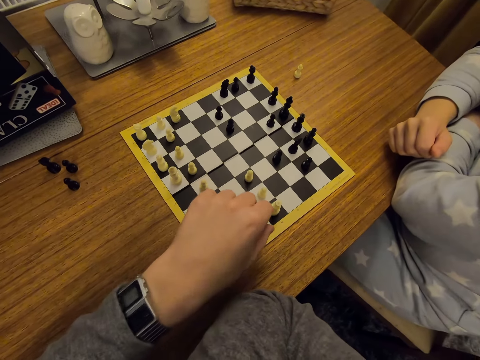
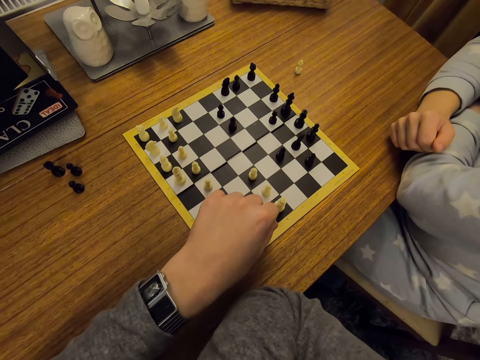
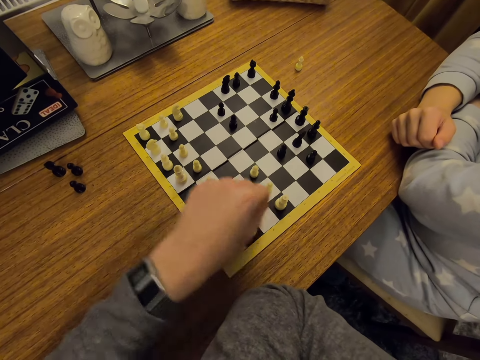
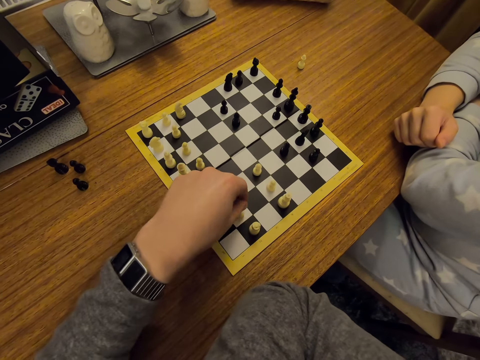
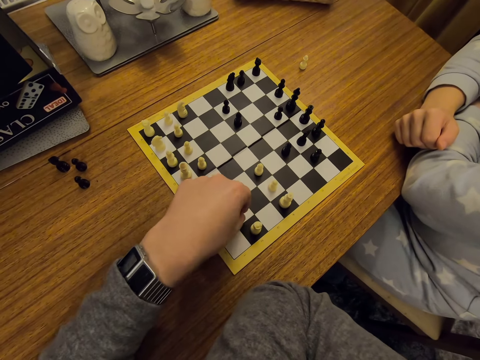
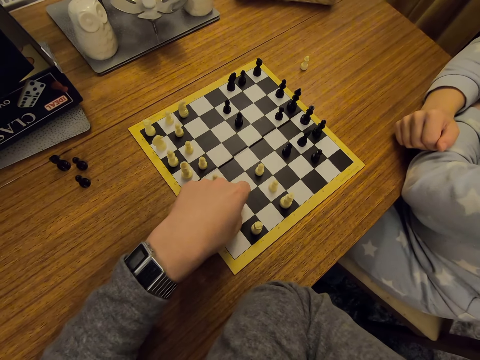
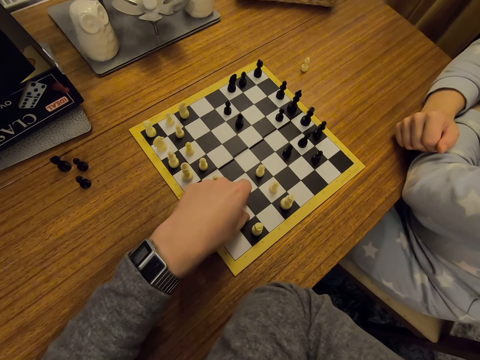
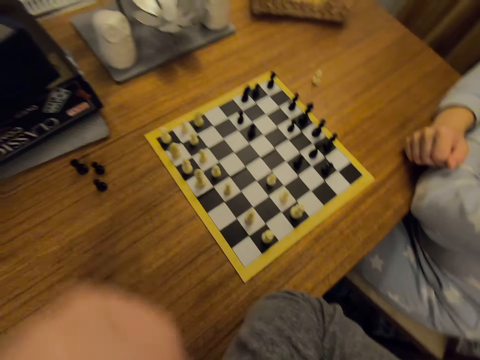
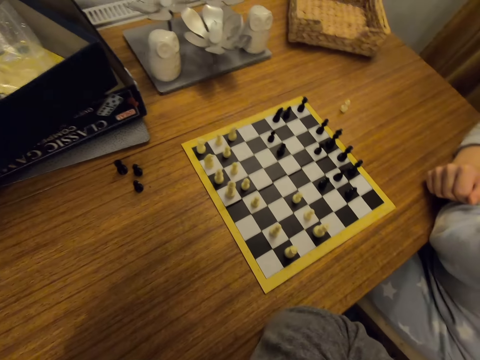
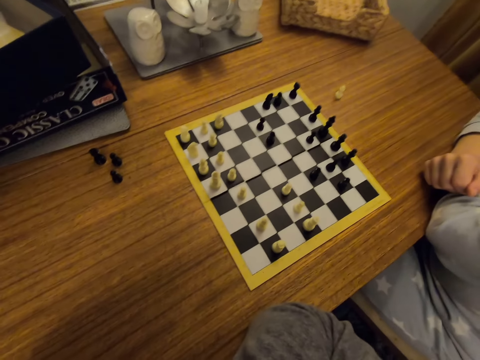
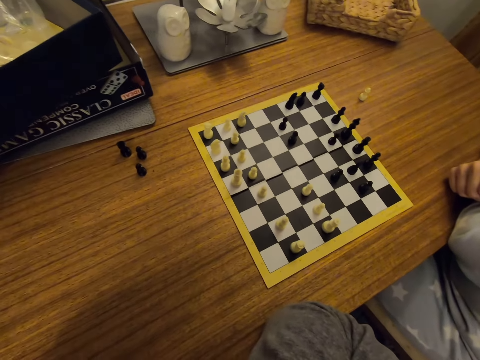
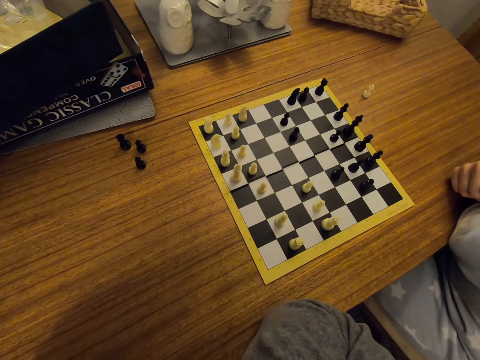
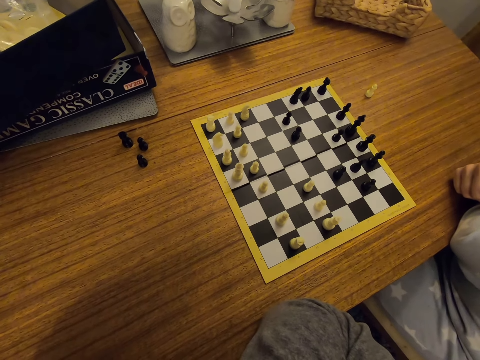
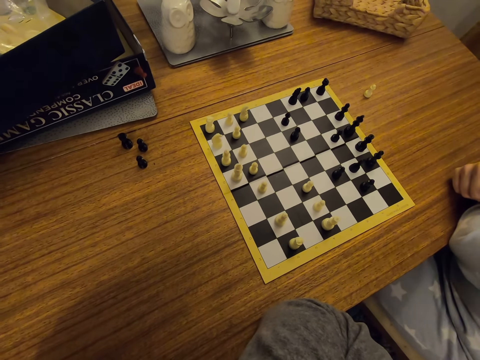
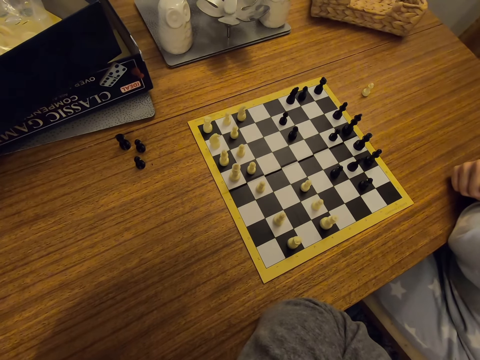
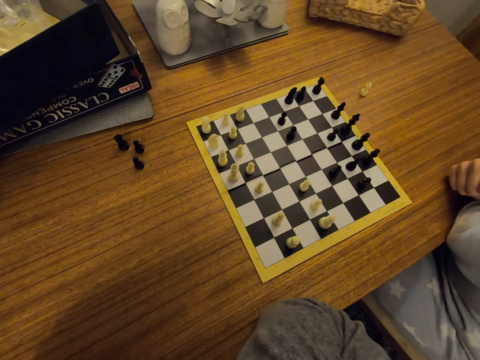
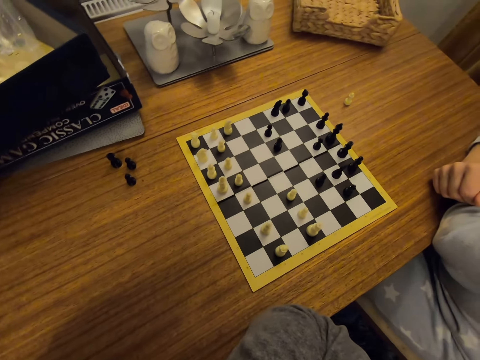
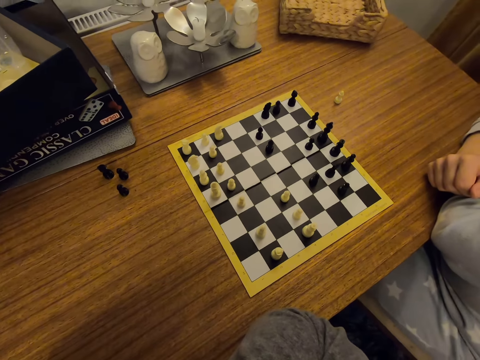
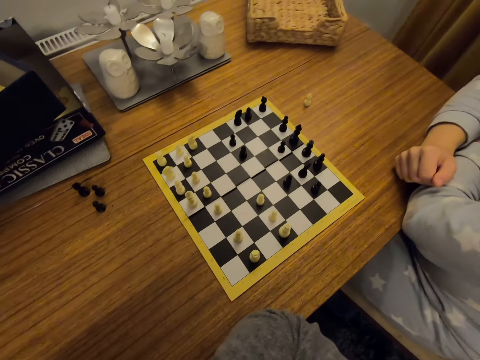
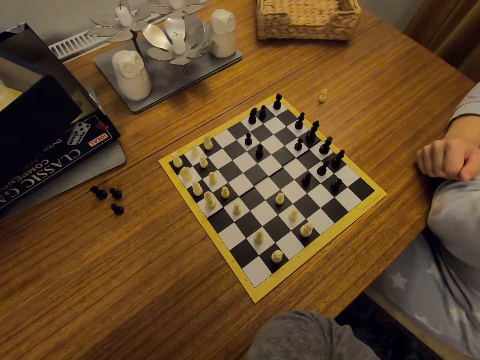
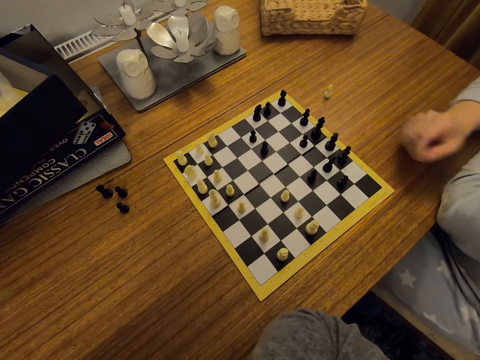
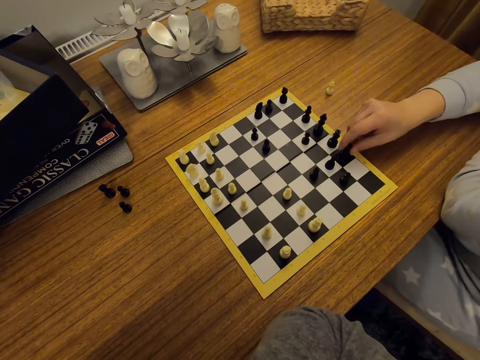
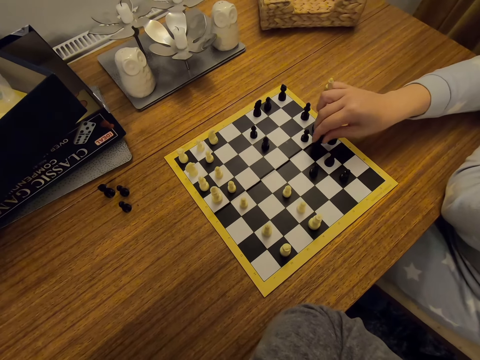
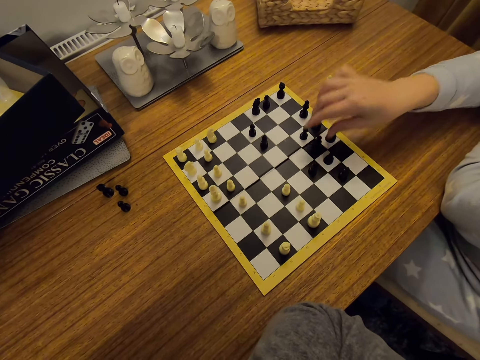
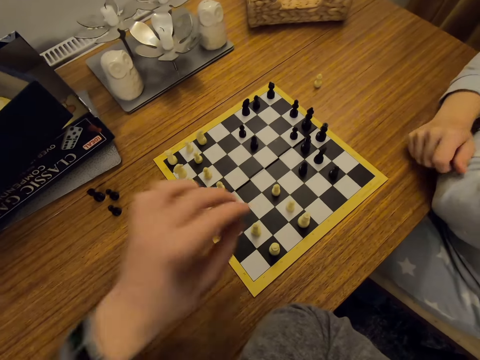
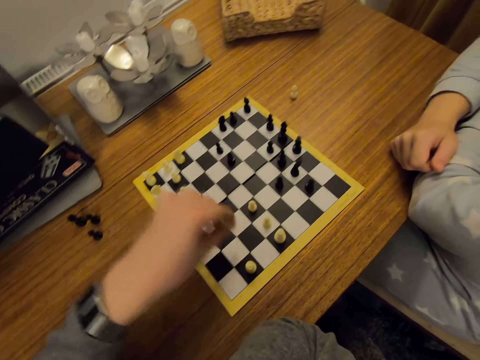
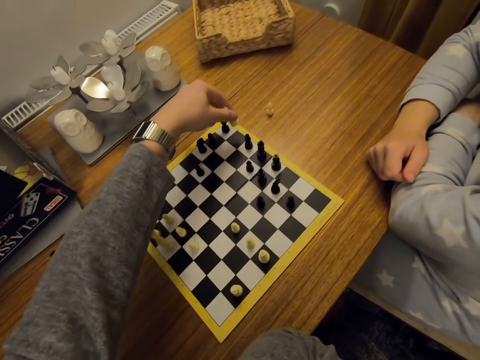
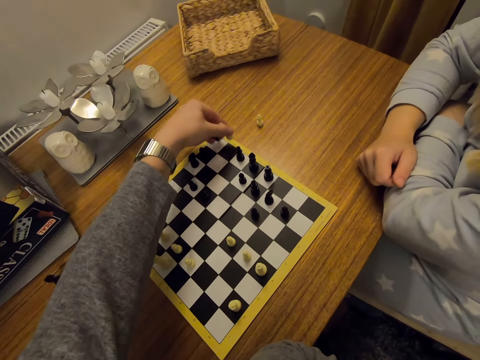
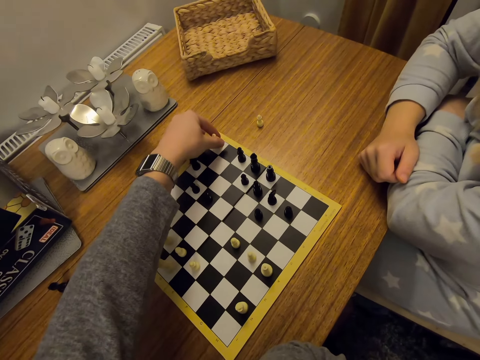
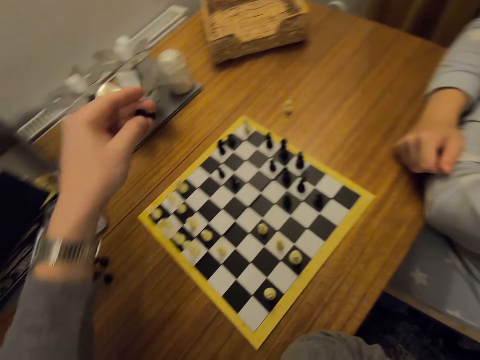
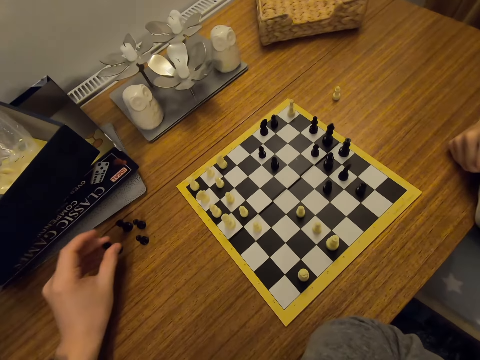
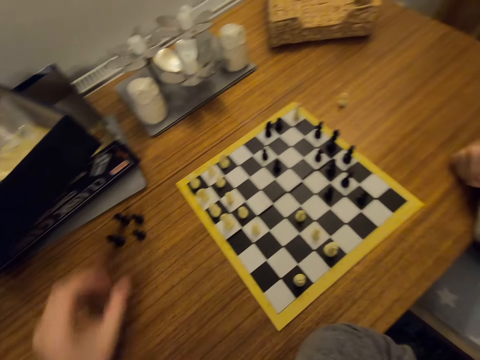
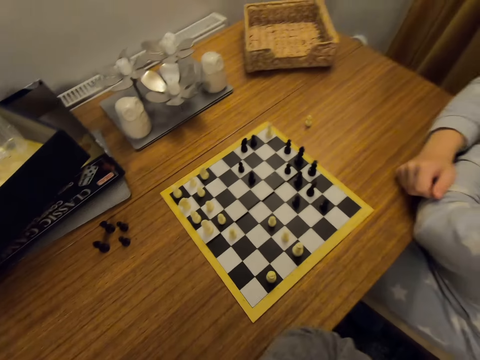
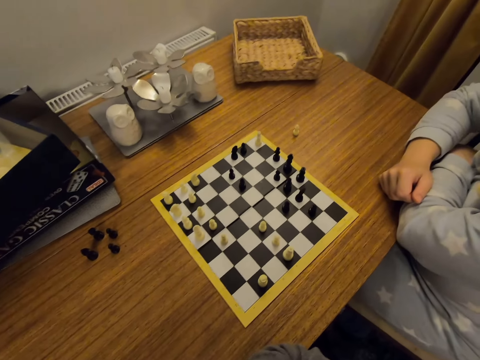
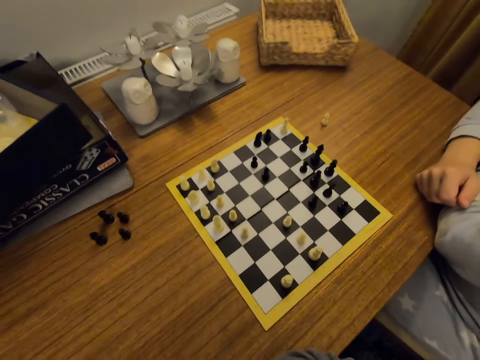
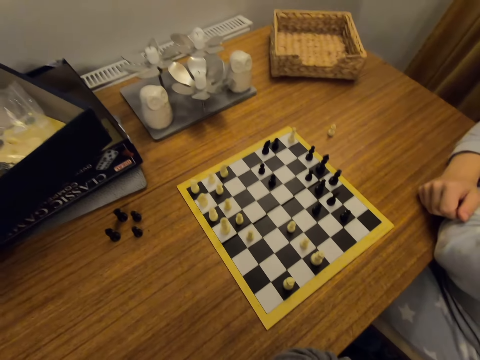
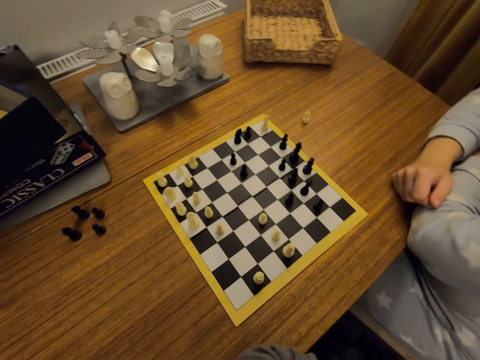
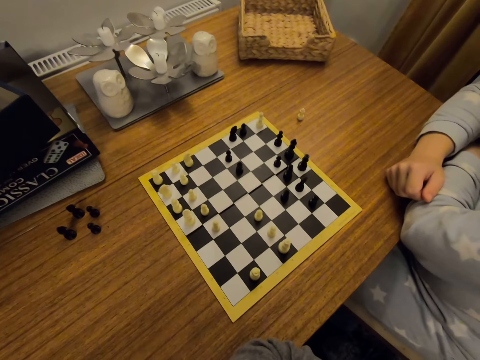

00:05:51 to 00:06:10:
The camera wearer moves a chess piece on a board. They play chess. They look around. A person moves a chess piece on the board. The person plays chess. The camera wearer moves a chess piece on the board. They play chess. They pick a chess piece. They put the chess piece on a table. They look around.

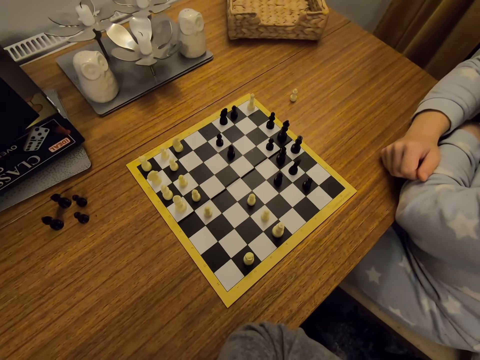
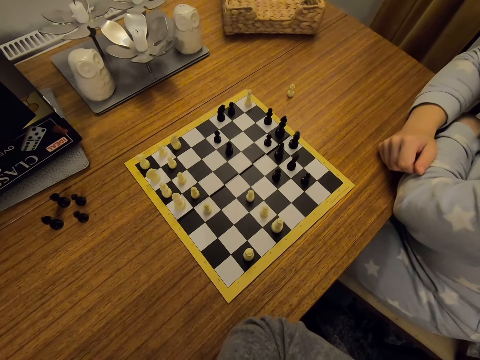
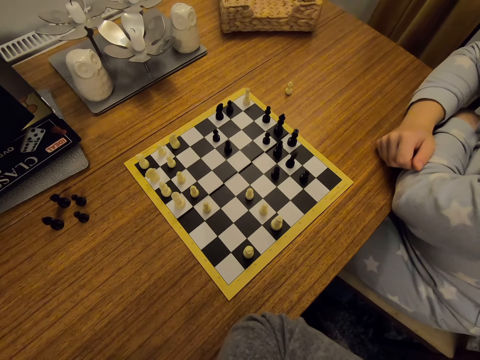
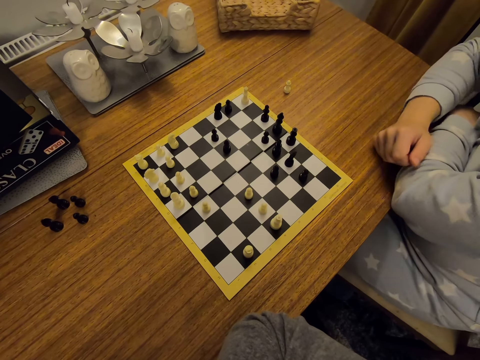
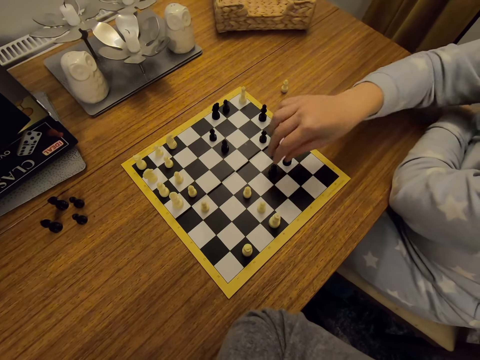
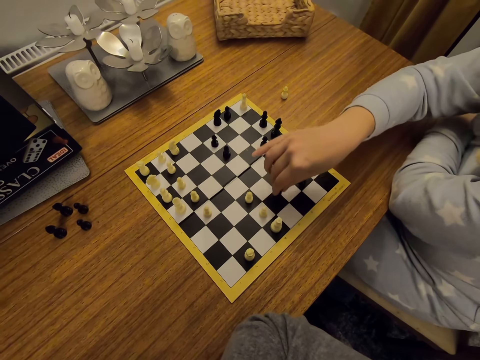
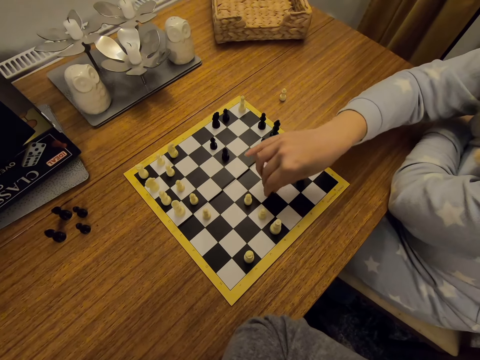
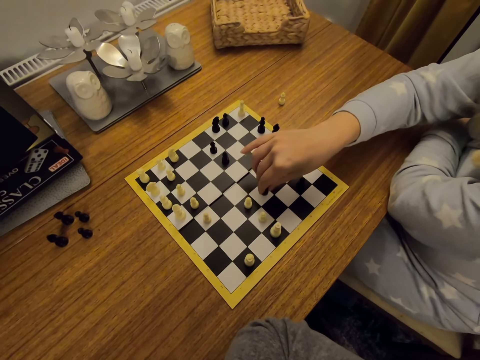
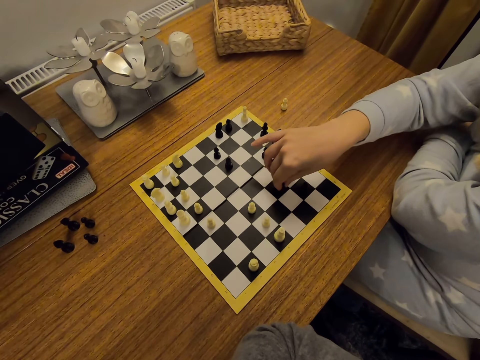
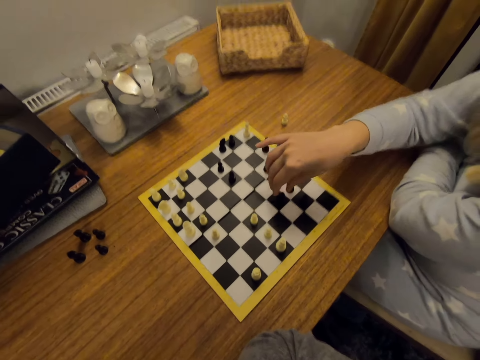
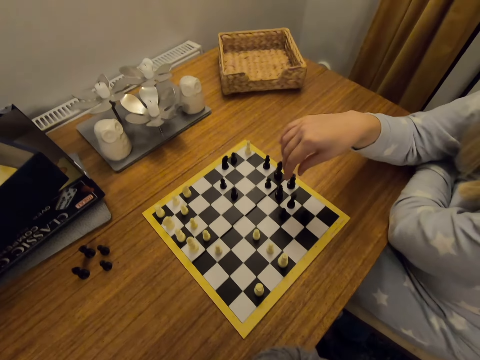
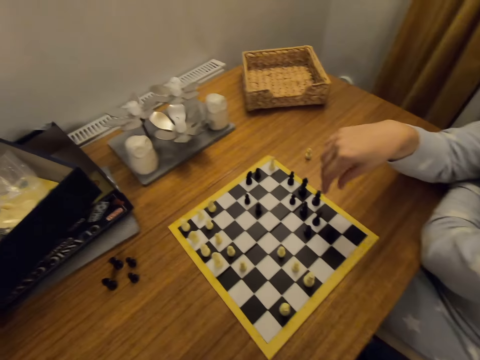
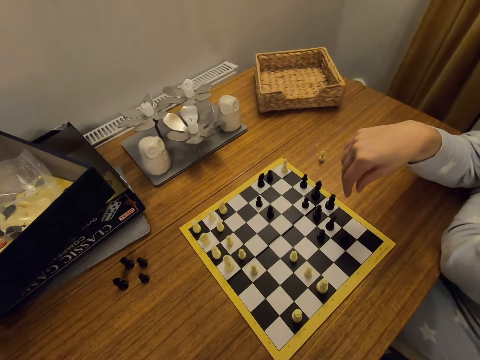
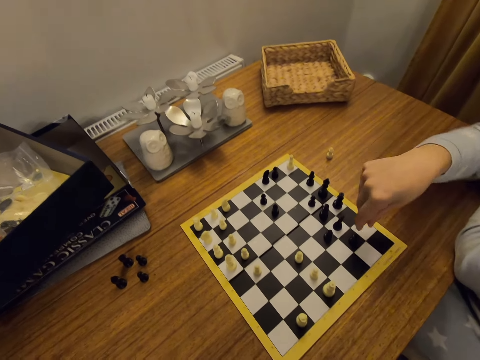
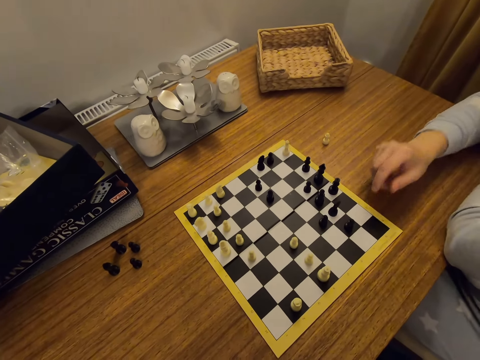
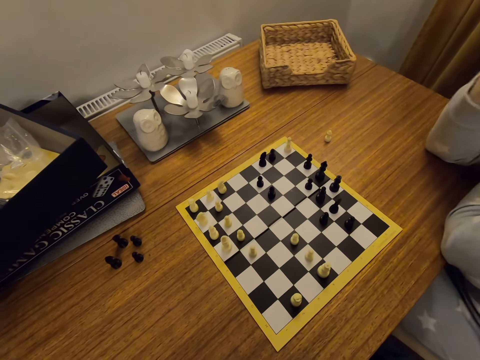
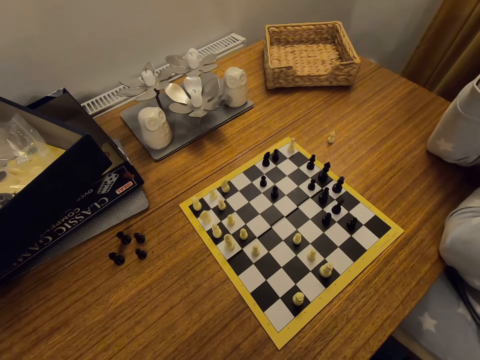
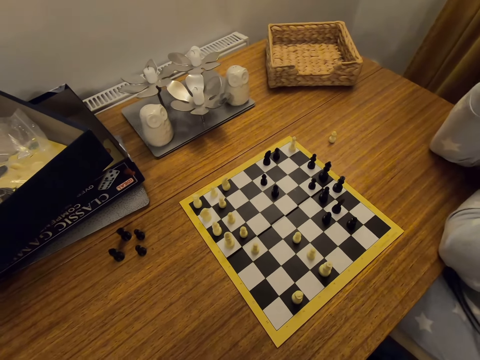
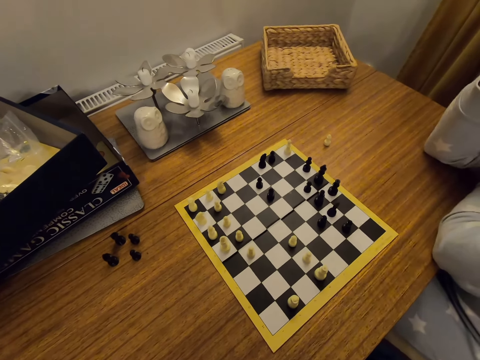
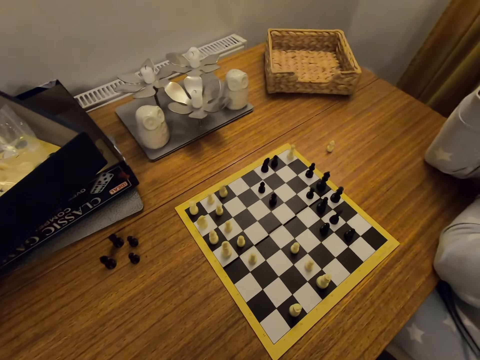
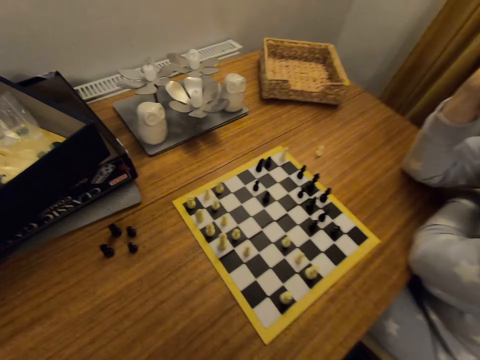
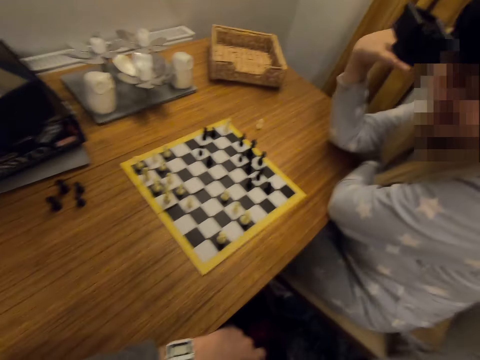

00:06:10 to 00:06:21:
A person moves a chess piece on a board. The person plays chess. The person touches the face.
